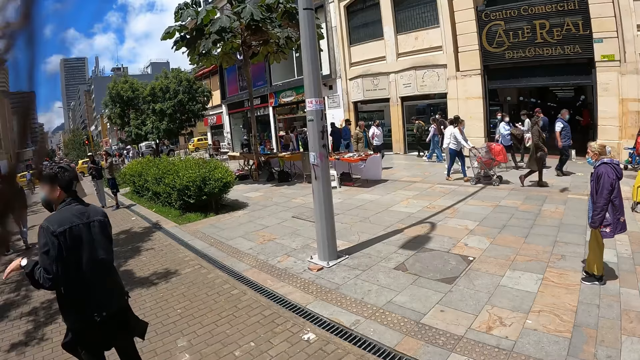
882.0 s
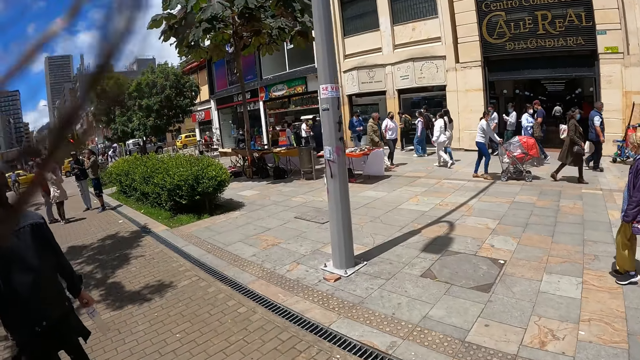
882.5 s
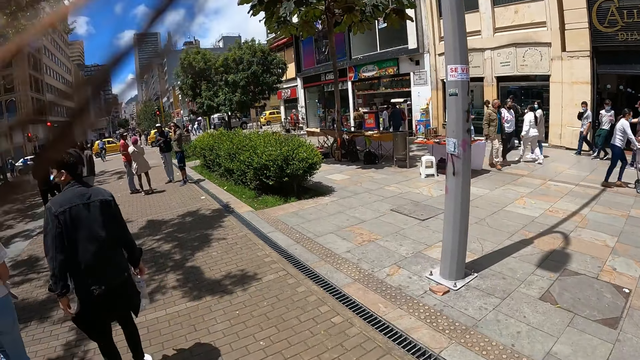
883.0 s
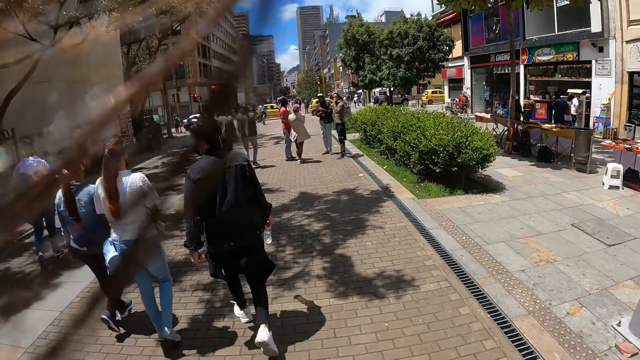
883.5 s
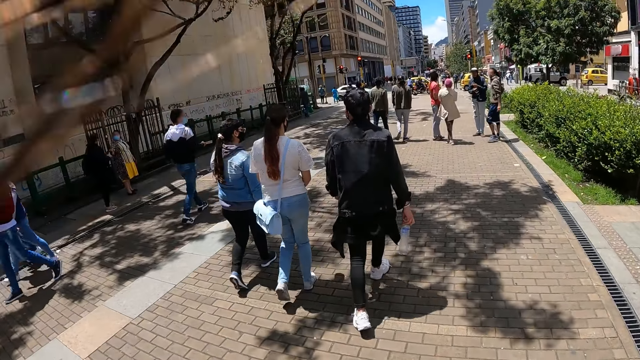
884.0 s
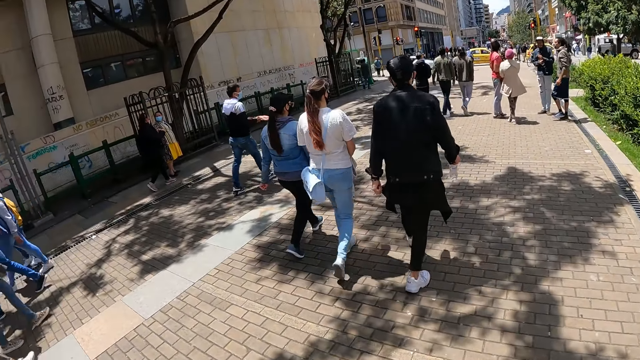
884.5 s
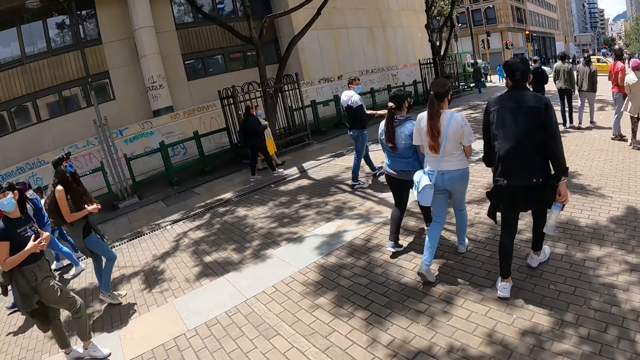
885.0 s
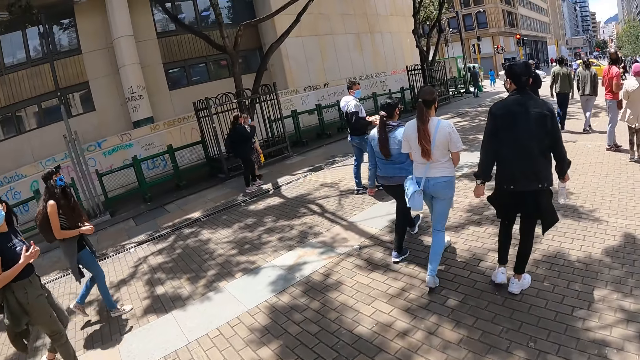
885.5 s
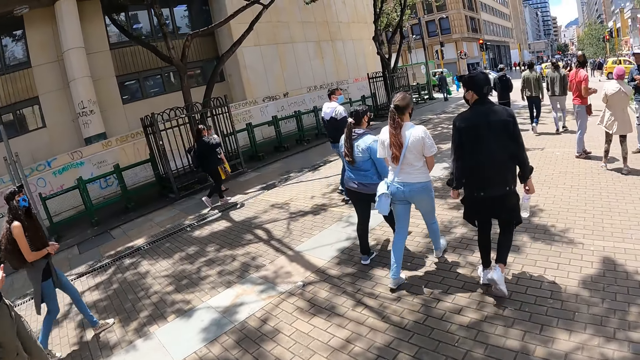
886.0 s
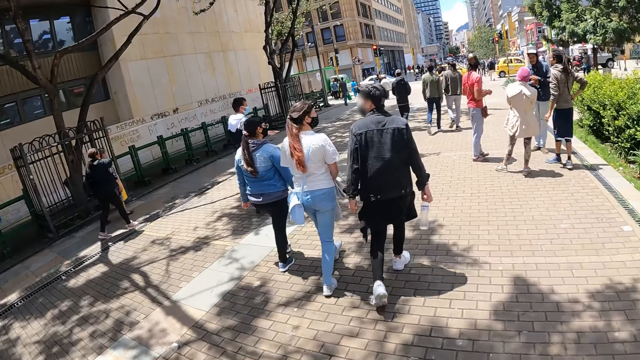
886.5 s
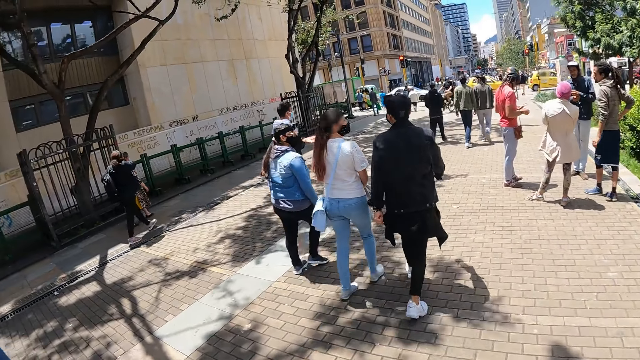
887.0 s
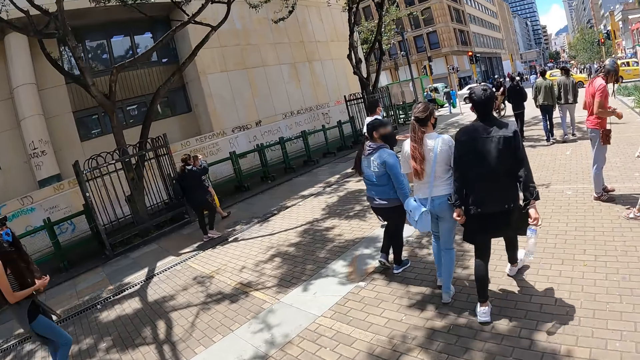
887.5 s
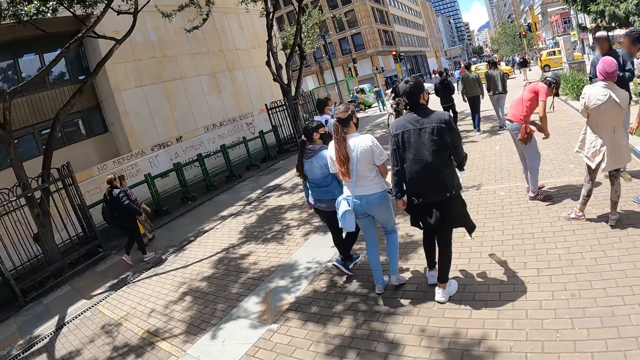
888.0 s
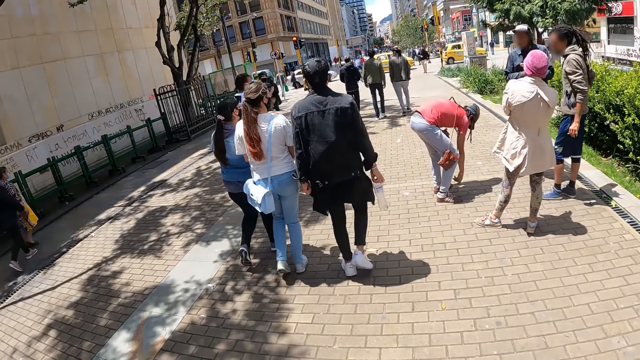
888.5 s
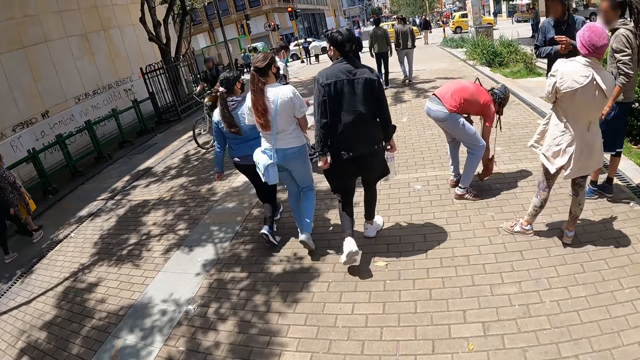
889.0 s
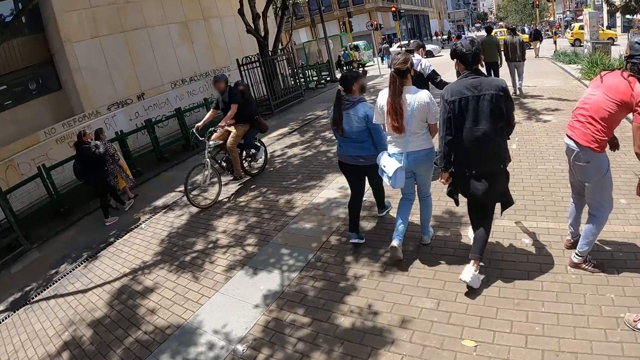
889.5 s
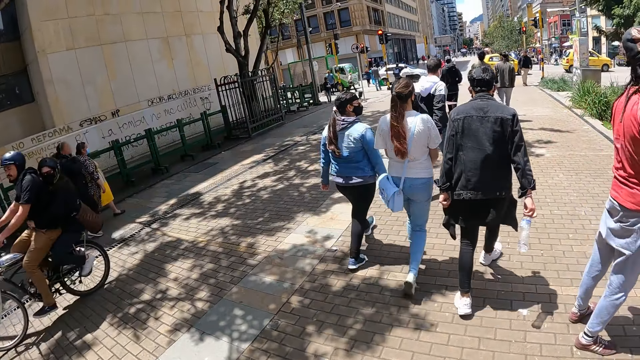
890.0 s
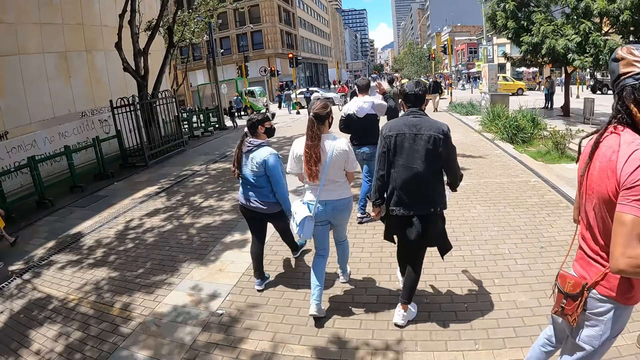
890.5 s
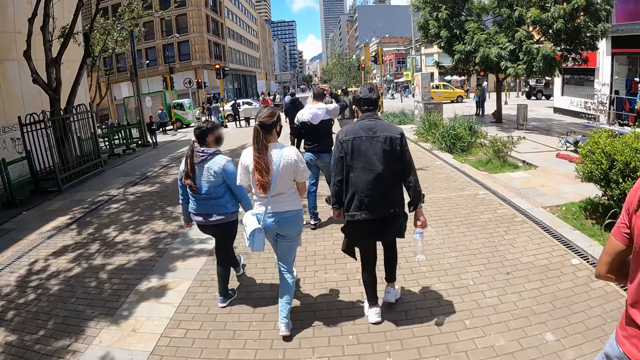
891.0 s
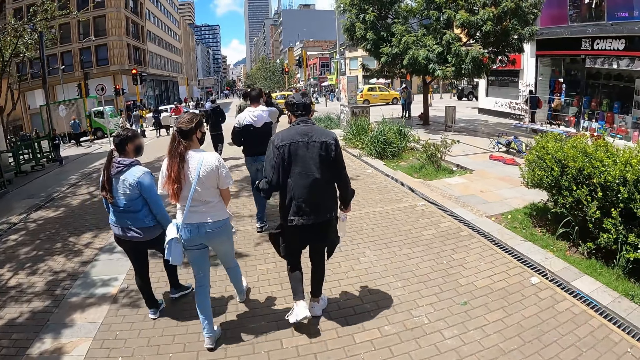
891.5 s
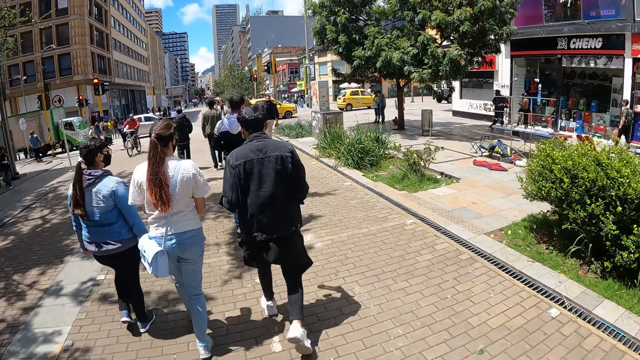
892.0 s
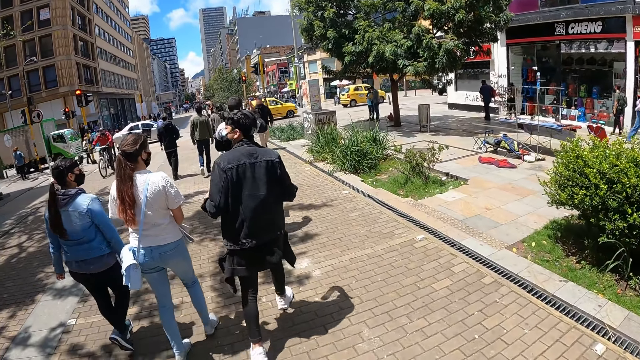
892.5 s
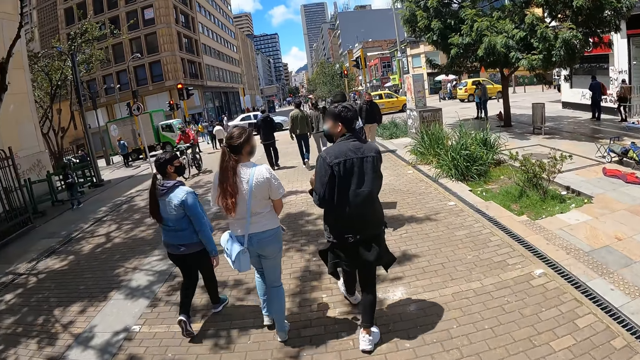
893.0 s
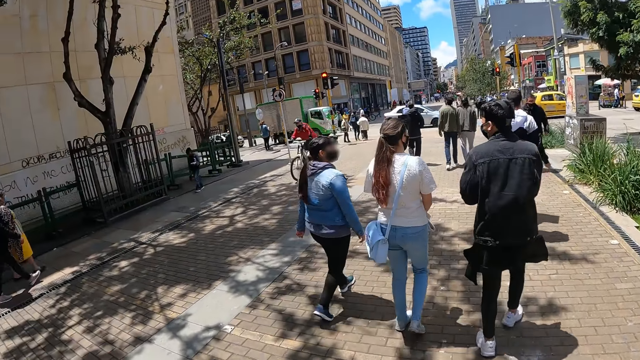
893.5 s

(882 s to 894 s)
The camera wearer moves hair. They walk around.

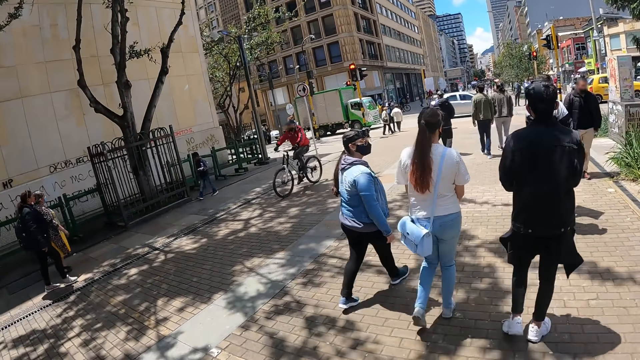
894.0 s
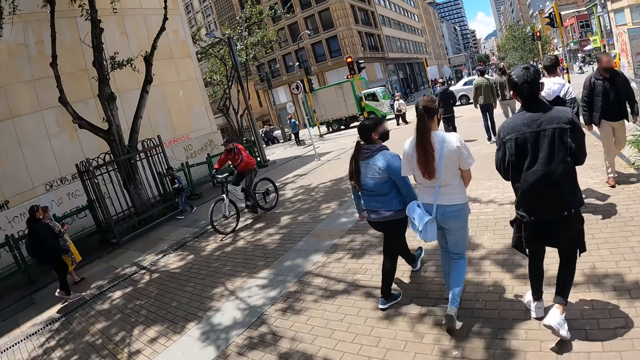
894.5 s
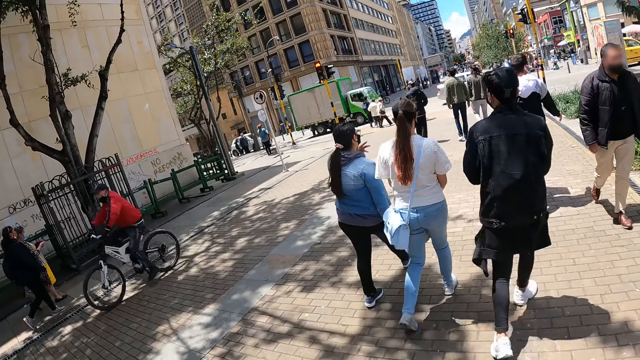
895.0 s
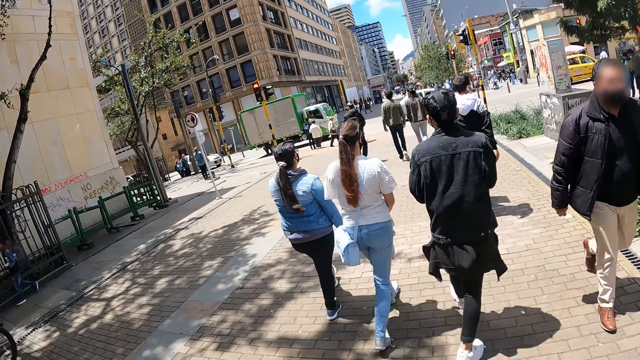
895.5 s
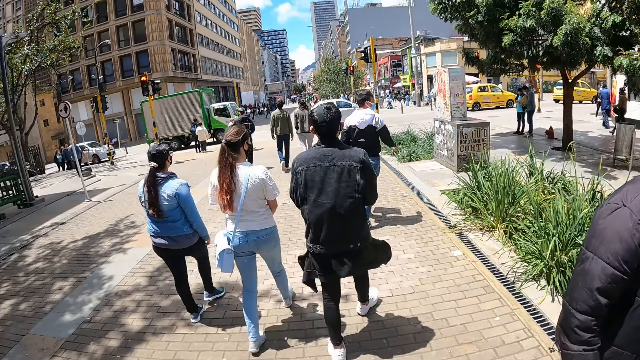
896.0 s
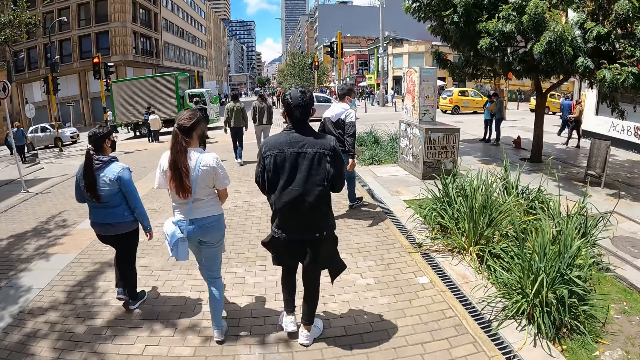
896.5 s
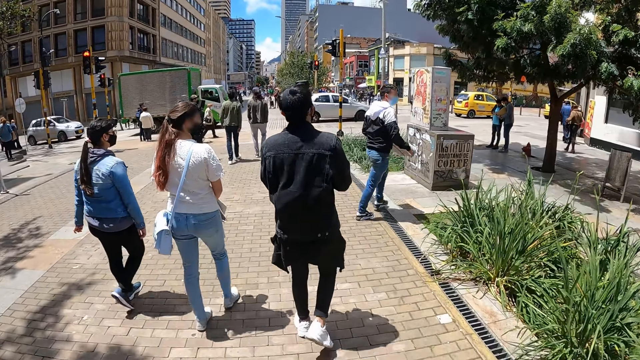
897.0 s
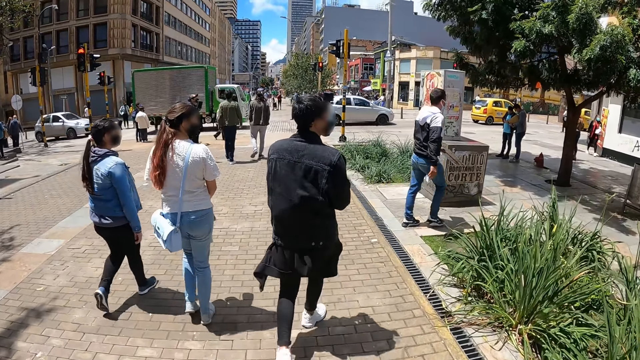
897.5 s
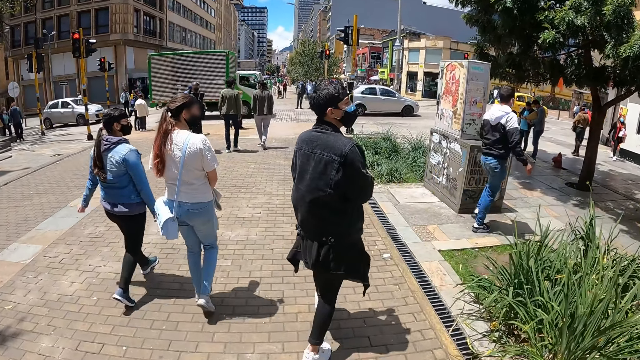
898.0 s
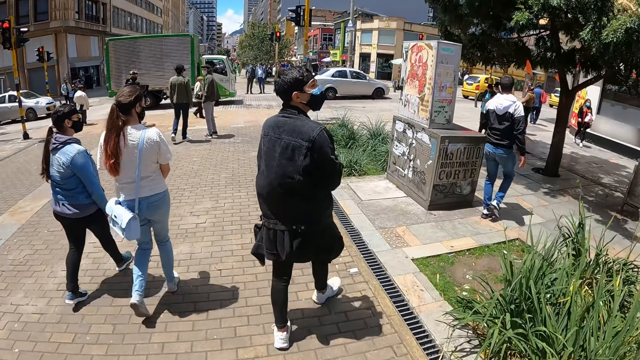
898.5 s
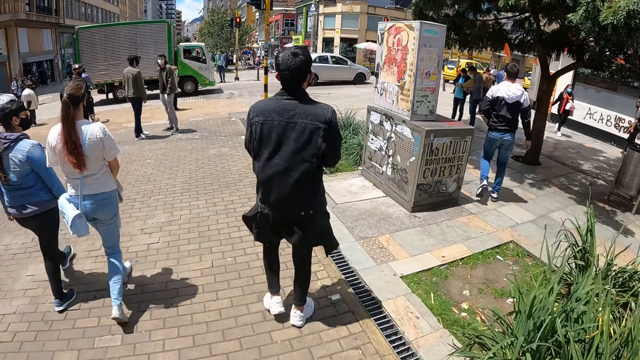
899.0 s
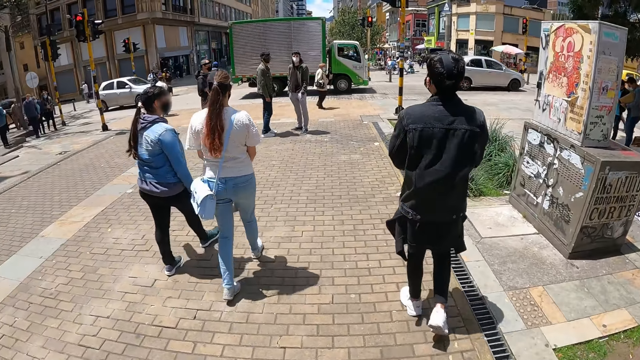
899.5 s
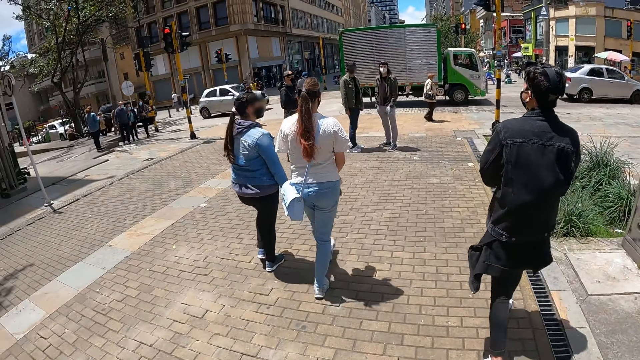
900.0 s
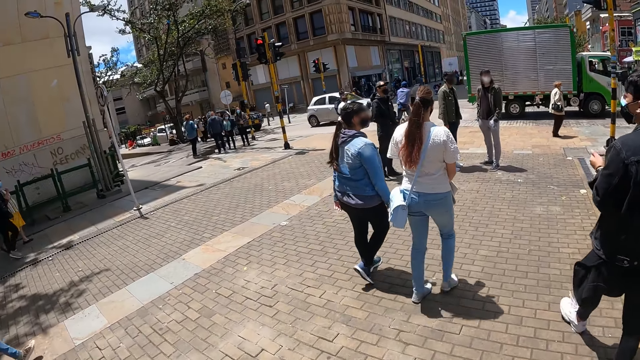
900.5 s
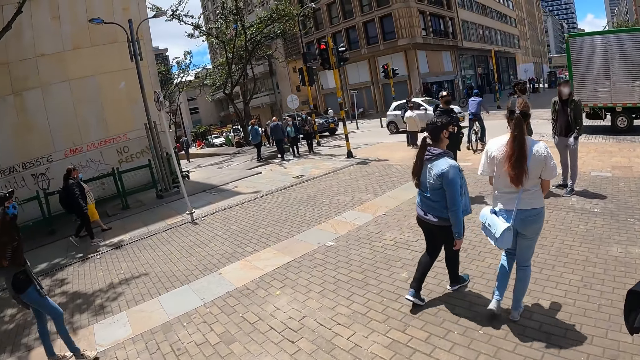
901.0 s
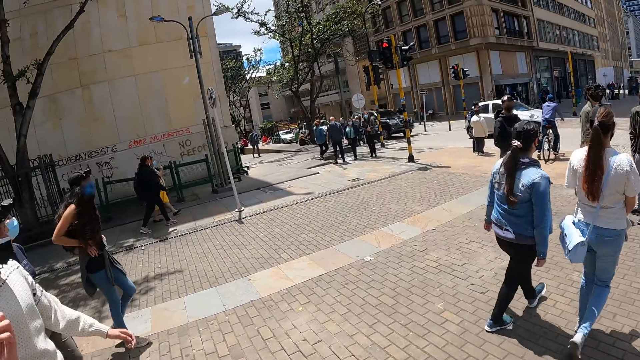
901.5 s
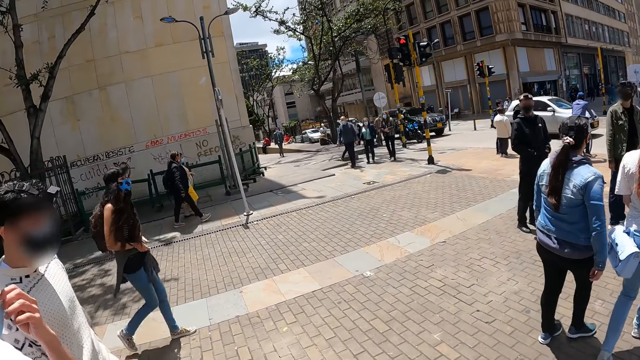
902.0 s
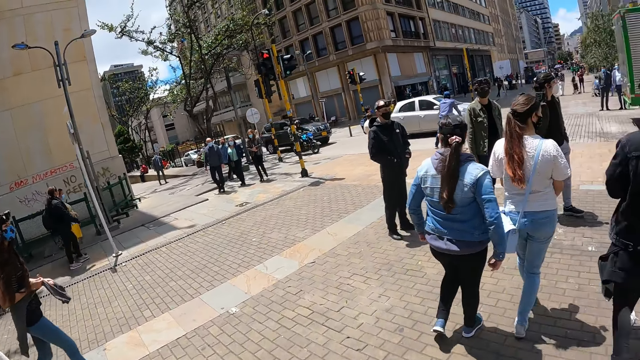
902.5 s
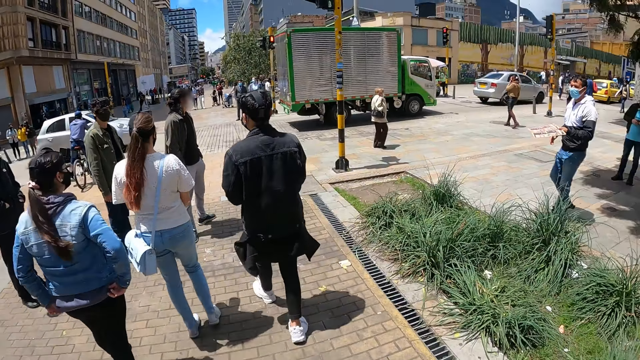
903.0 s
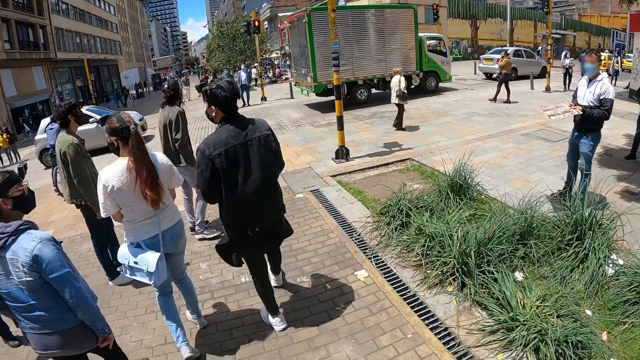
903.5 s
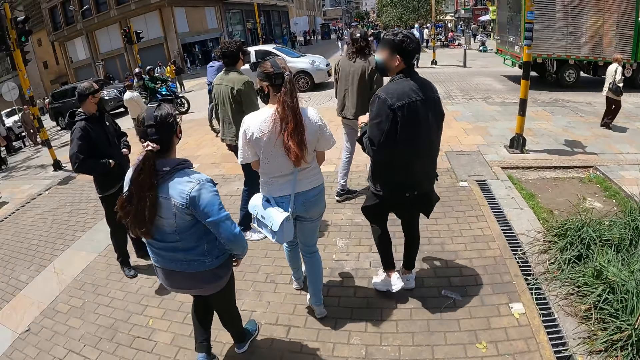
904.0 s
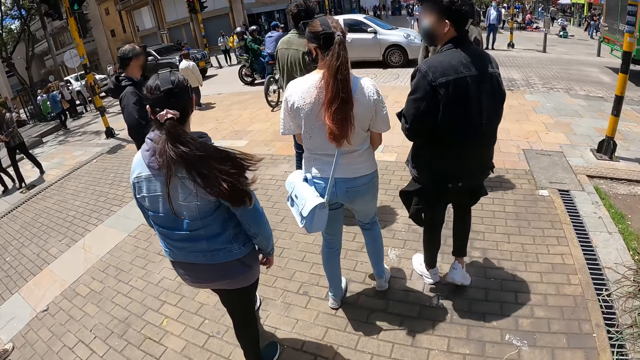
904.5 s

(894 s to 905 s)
A woman walks around.
